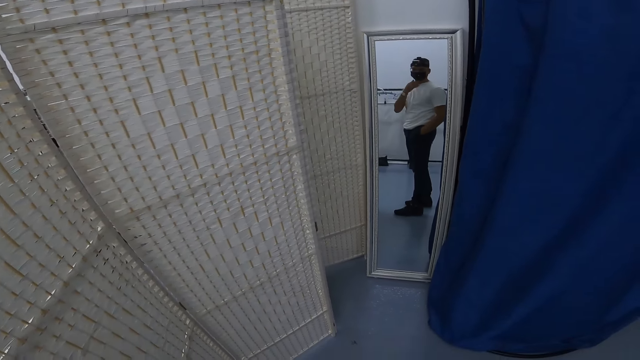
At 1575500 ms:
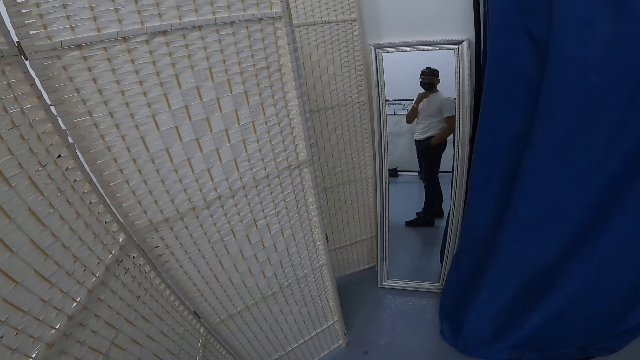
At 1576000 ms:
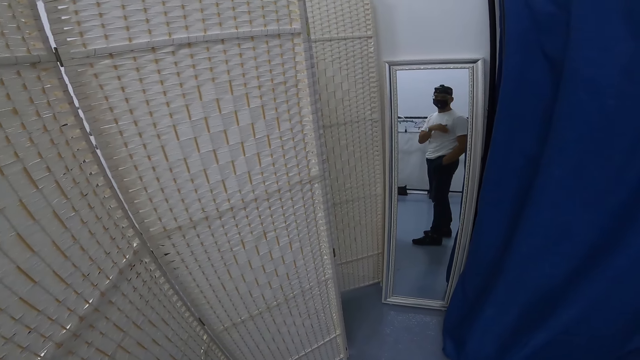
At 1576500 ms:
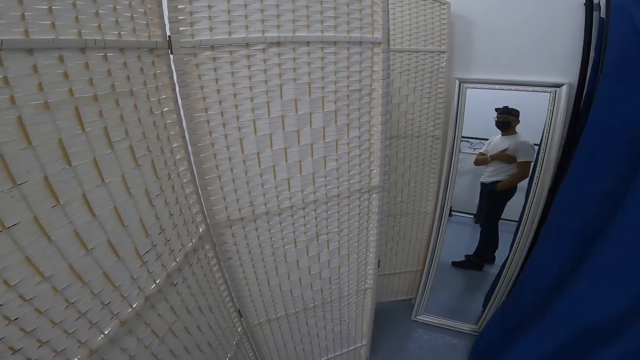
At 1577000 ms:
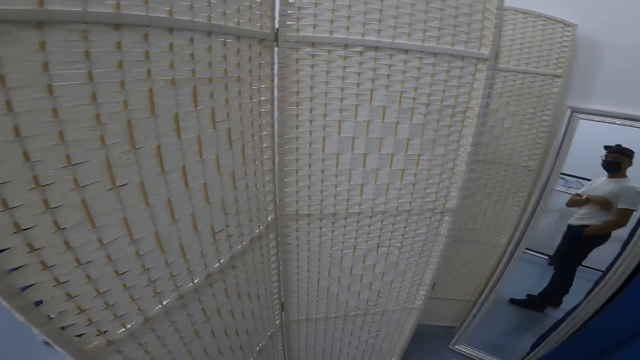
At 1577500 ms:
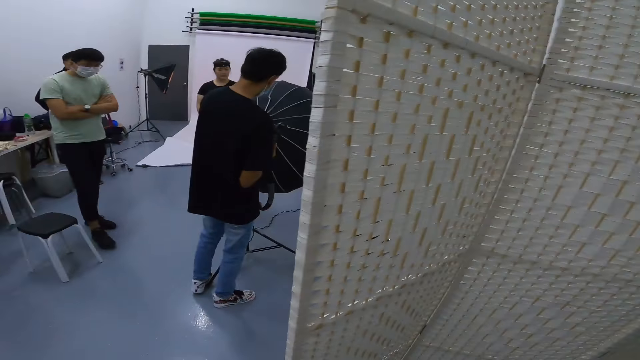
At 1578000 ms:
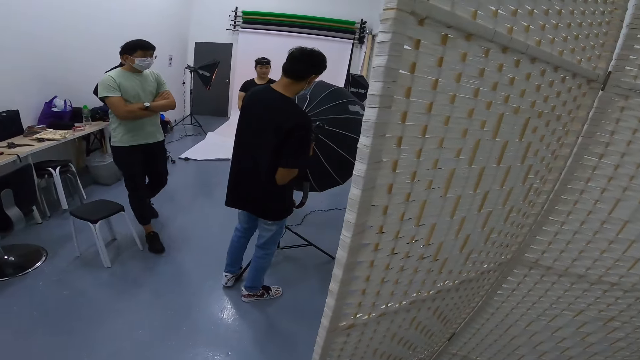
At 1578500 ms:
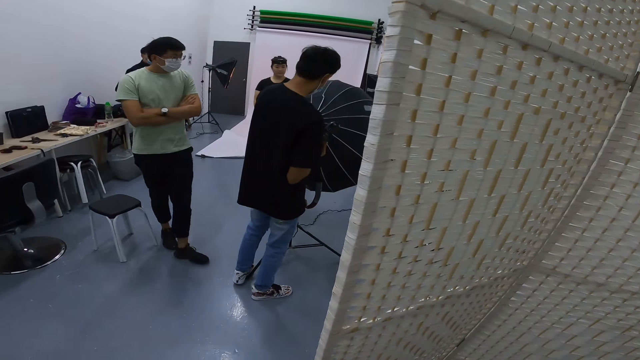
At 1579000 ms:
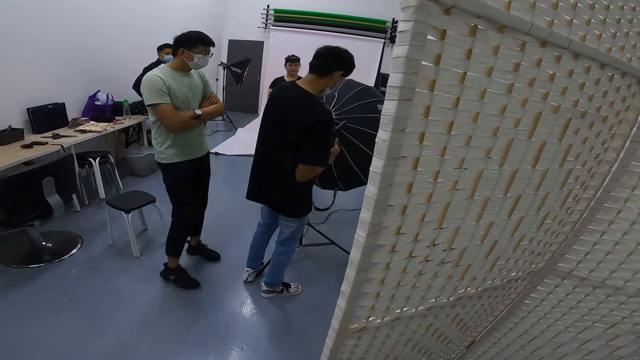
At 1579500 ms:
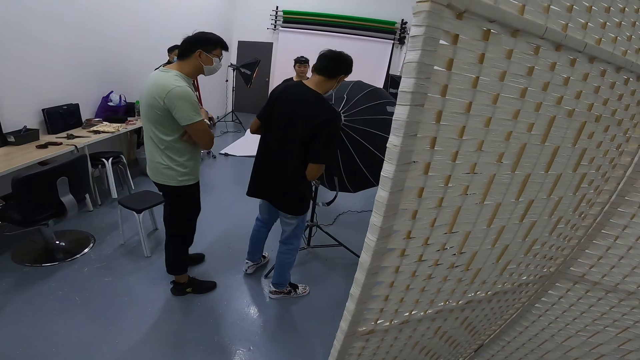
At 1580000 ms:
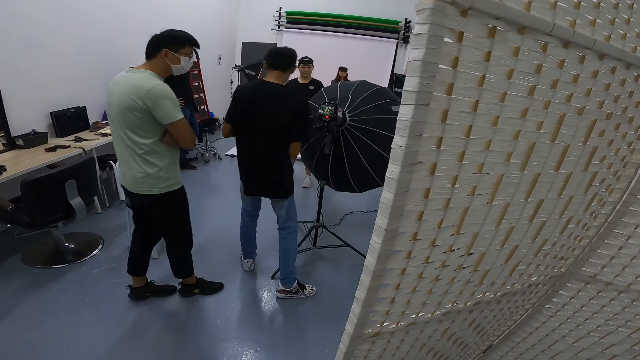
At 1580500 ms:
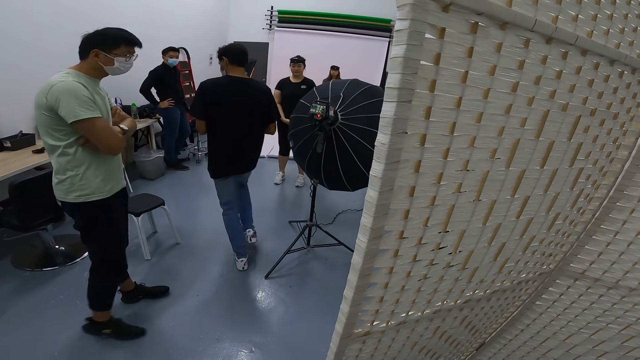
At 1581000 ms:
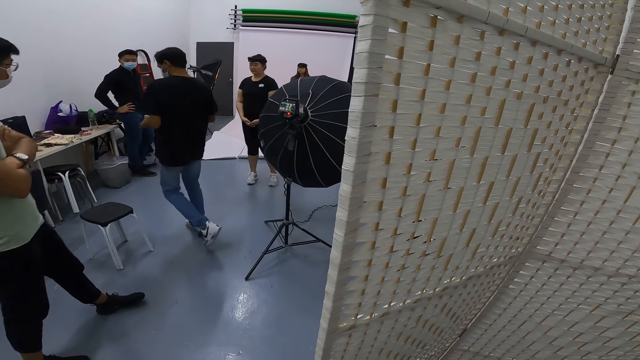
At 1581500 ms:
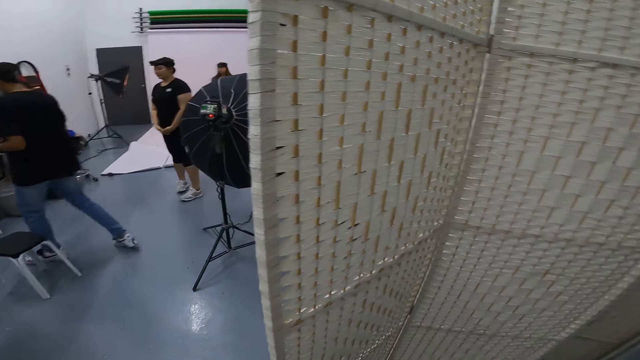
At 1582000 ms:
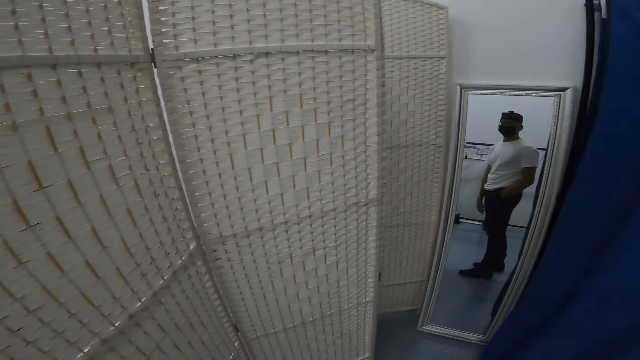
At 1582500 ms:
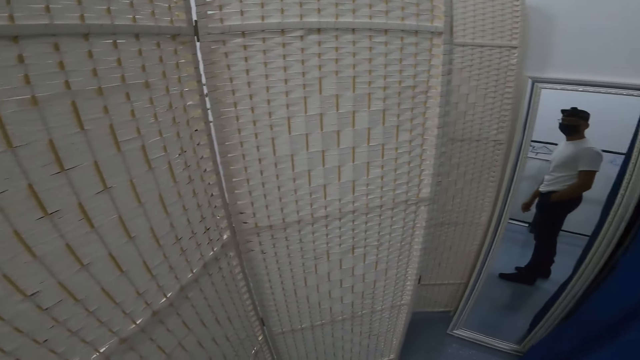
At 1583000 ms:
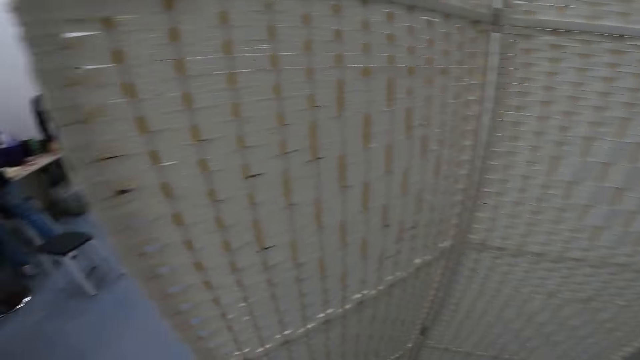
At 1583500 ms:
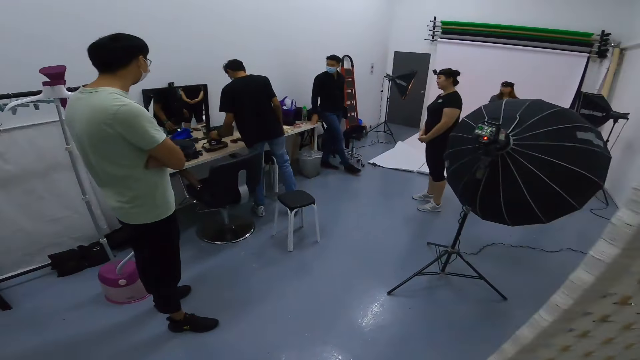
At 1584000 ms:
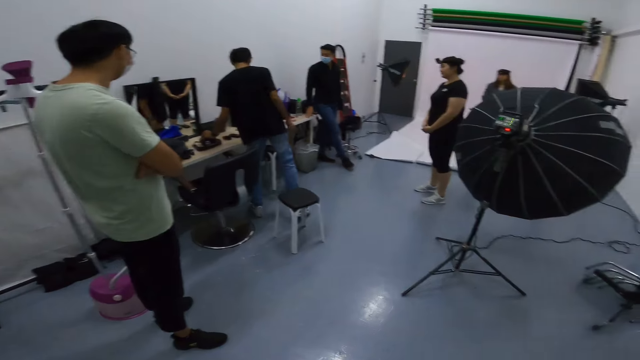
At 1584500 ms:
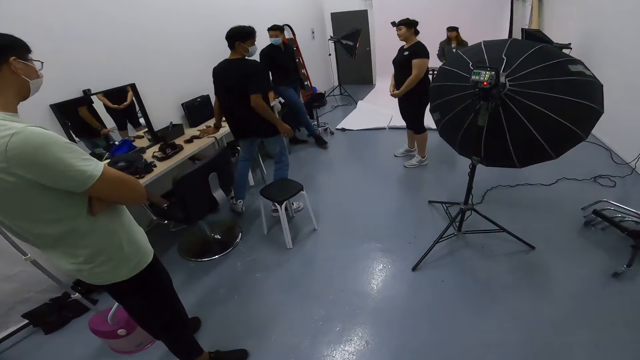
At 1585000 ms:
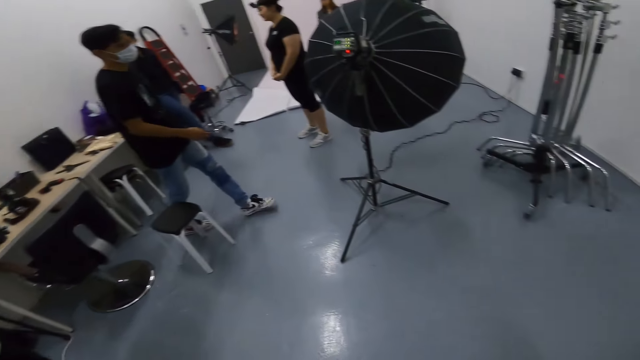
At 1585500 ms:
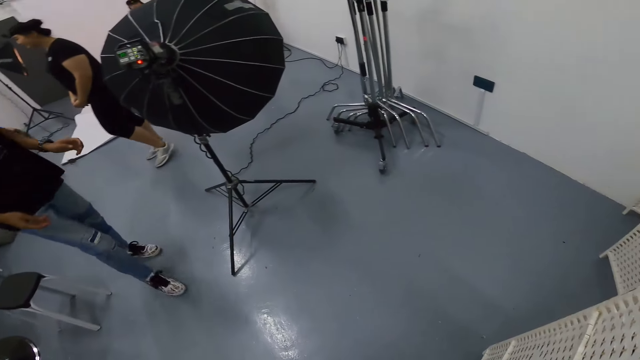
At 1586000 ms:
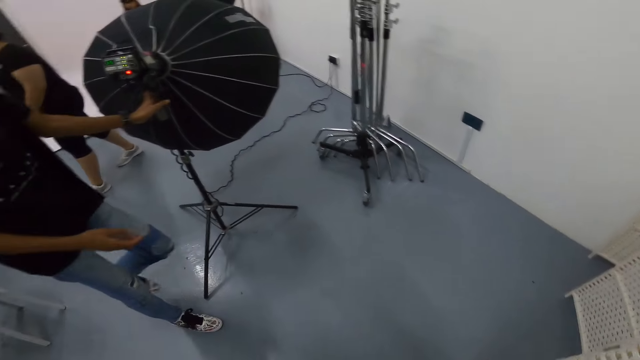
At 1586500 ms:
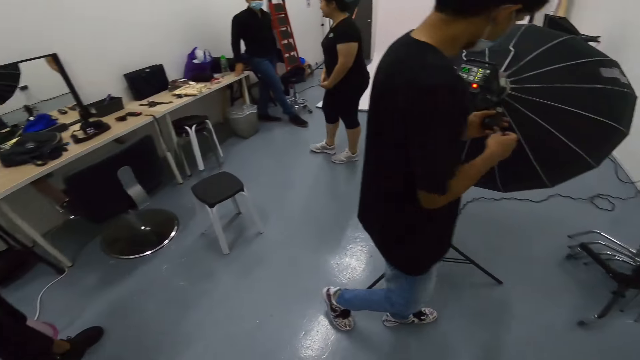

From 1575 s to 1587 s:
The camera wearer turns around.

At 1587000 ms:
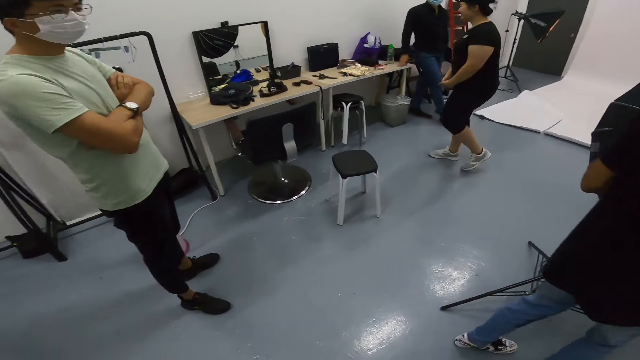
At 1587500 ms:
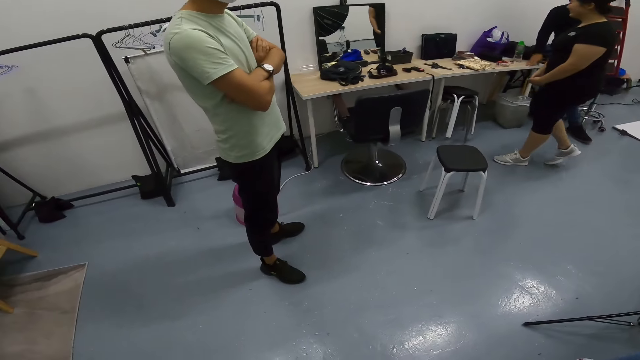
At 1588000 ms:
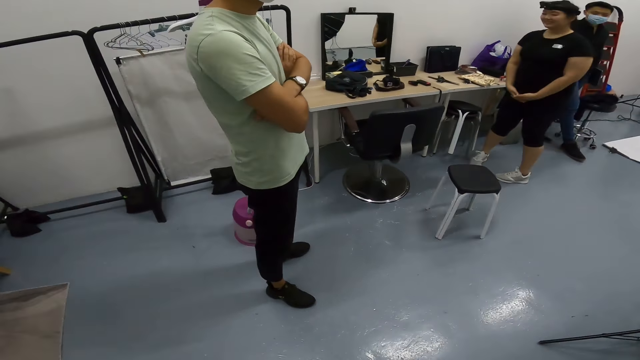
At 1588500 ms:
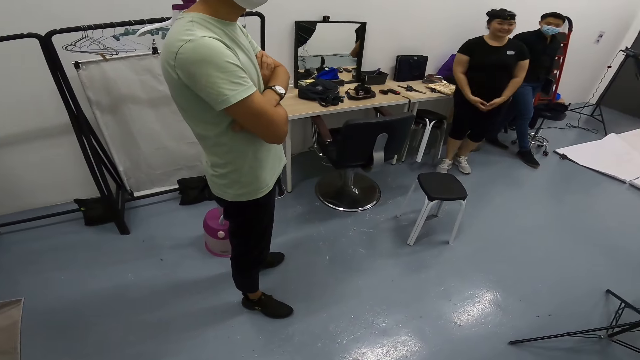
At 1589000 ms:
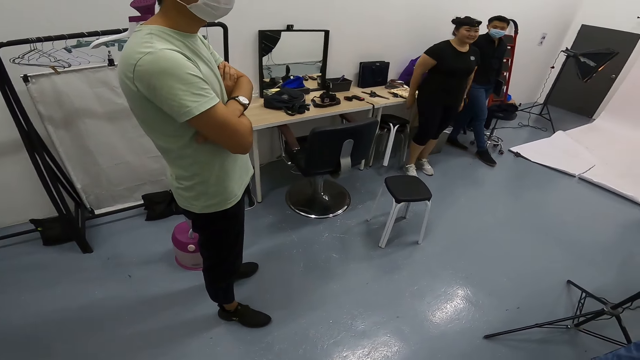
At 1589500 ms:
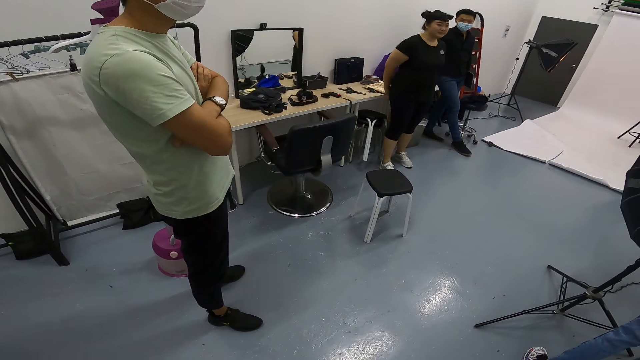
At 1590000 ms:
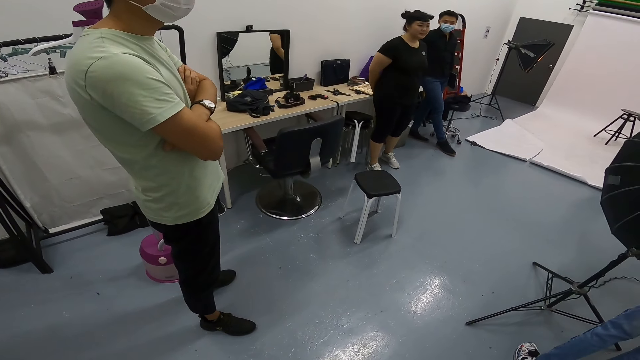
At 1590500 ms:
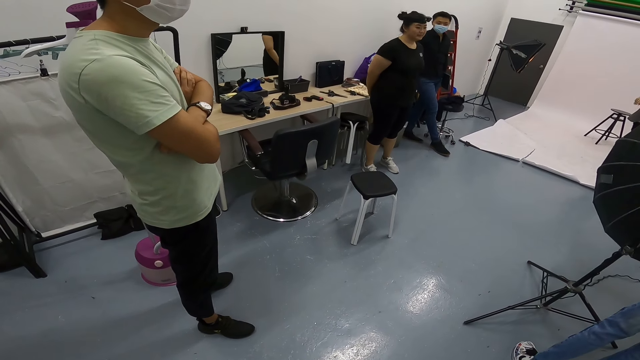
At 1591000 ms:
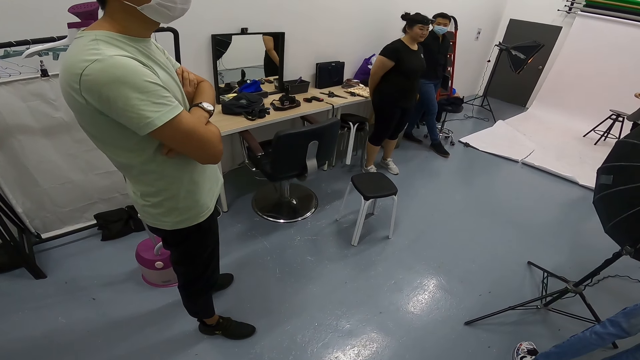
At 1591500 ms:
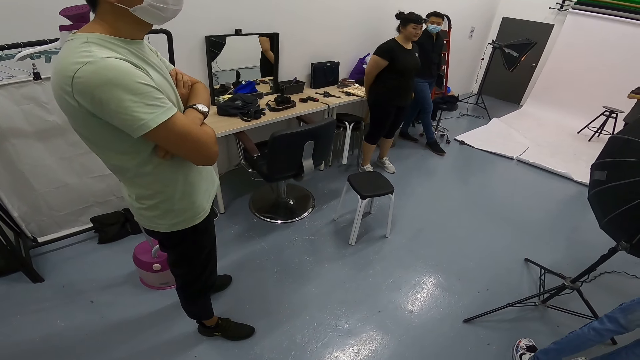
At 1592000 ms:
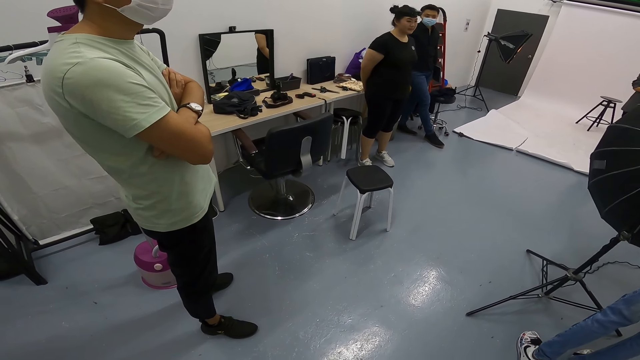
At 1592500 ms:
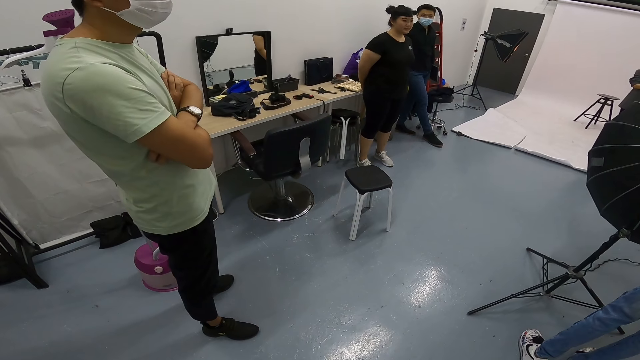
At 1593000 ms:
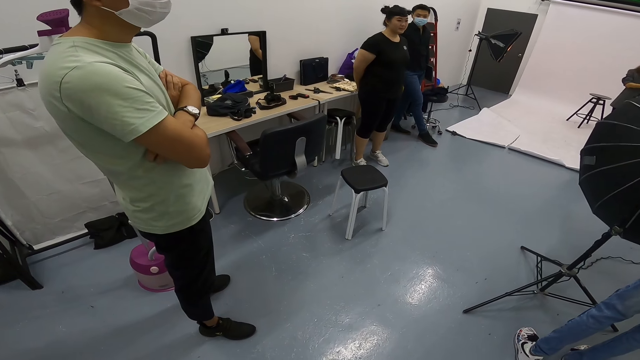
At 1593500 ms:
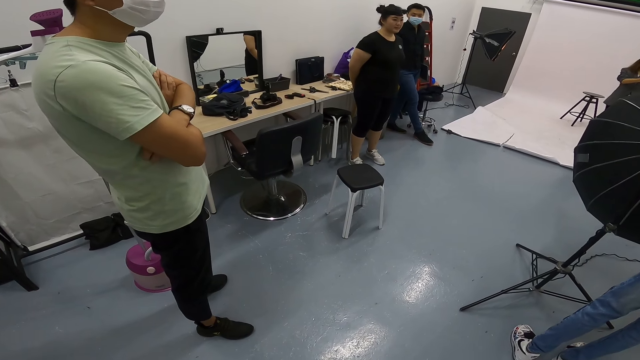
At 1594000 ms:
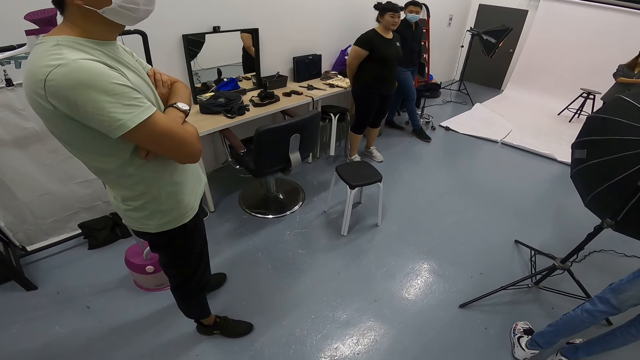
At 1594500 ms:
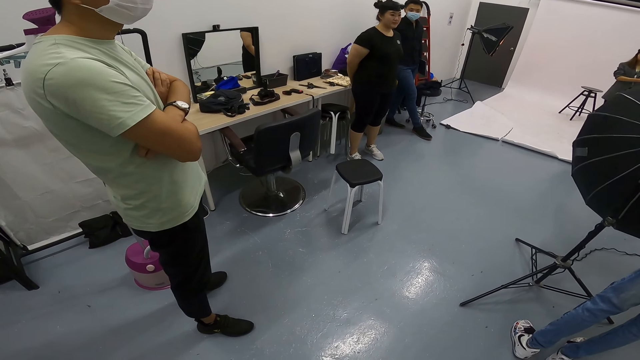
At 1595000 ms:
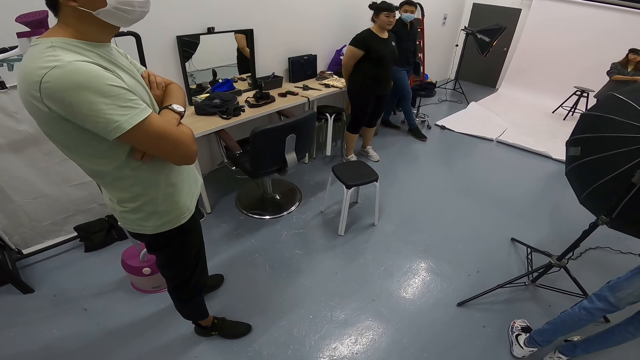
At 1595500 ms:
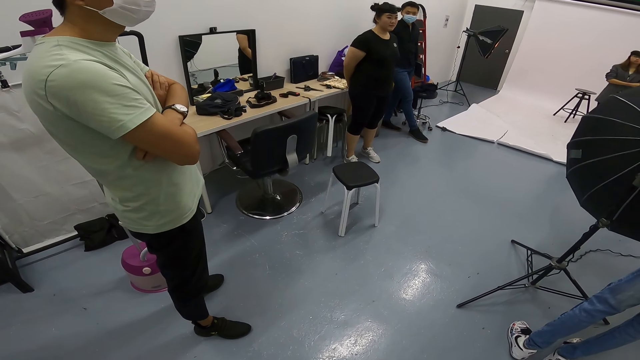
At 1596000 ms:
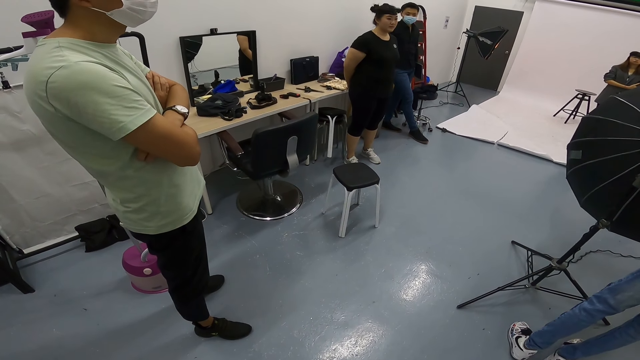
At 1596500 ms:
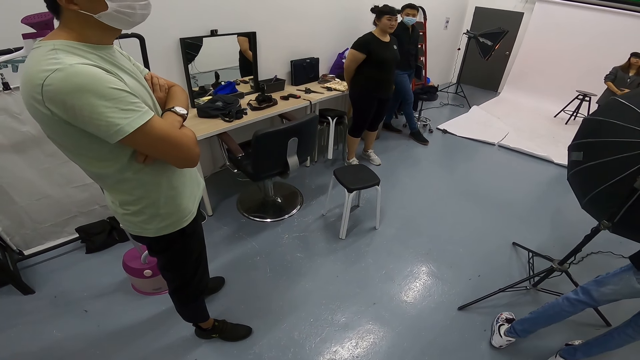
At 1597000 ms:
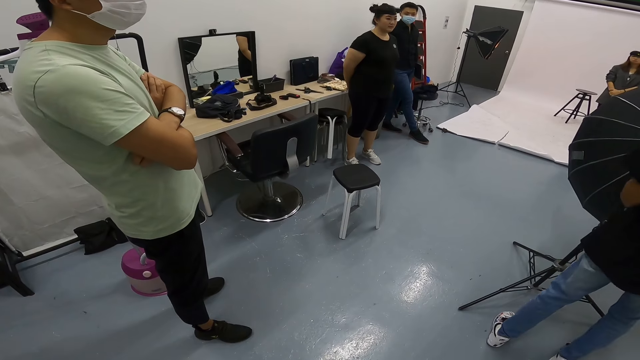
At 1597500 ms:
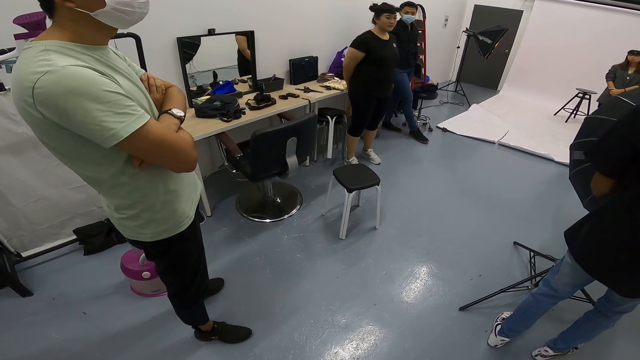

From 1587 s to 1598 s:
A woman stands beside the table in the studio. The camera wearer stares around.
